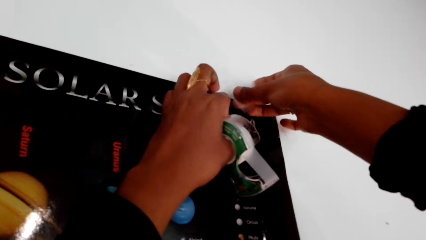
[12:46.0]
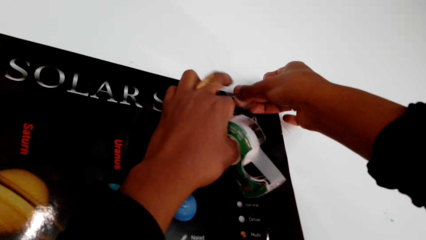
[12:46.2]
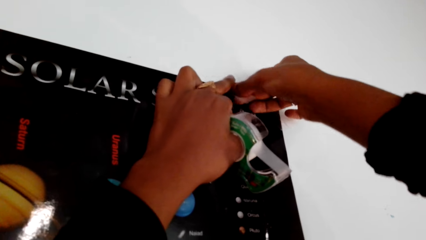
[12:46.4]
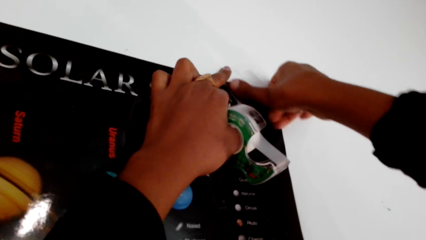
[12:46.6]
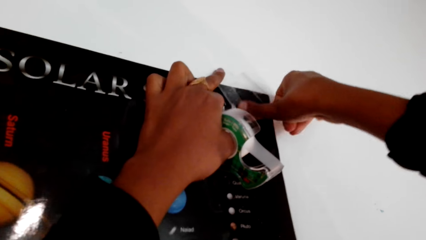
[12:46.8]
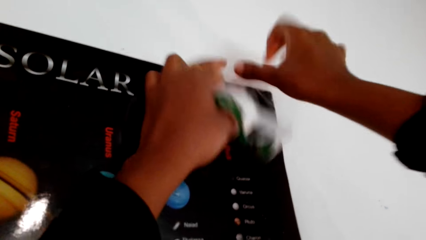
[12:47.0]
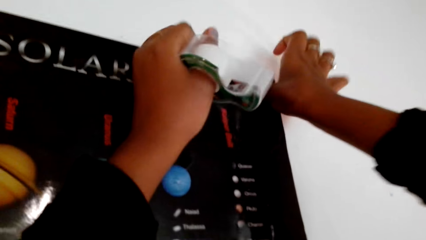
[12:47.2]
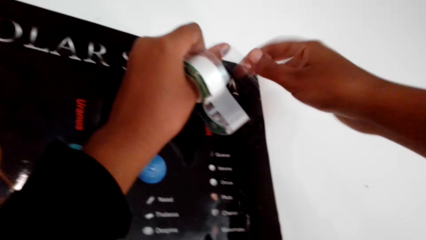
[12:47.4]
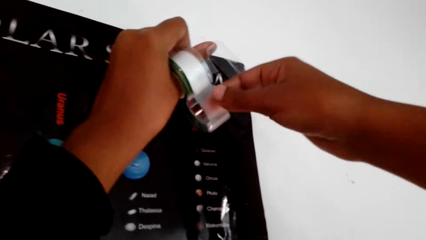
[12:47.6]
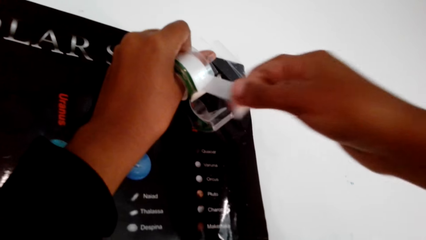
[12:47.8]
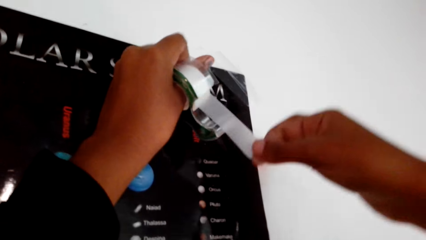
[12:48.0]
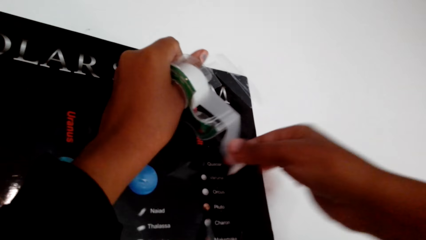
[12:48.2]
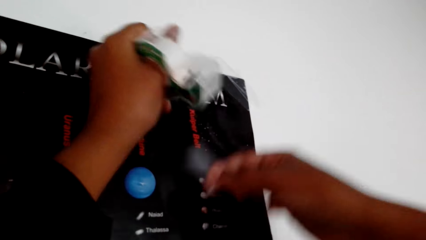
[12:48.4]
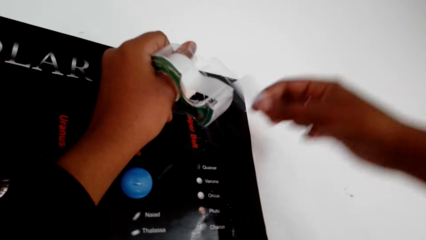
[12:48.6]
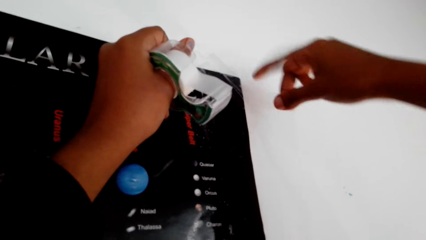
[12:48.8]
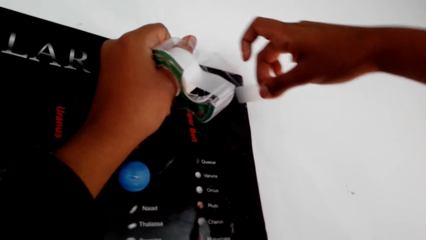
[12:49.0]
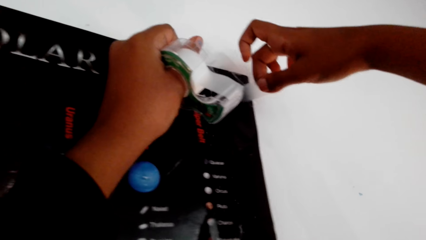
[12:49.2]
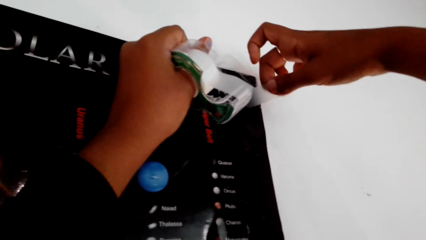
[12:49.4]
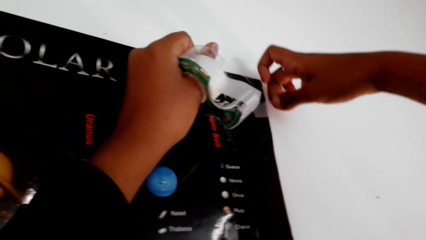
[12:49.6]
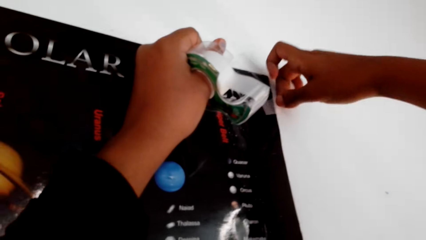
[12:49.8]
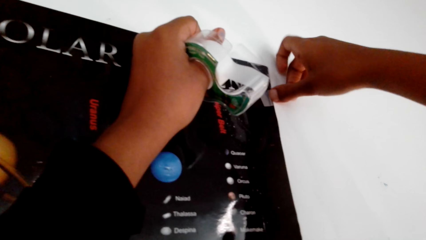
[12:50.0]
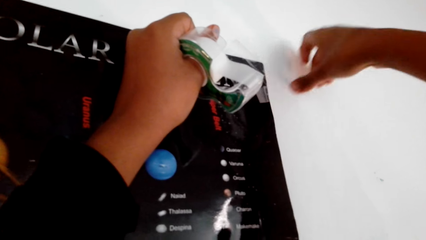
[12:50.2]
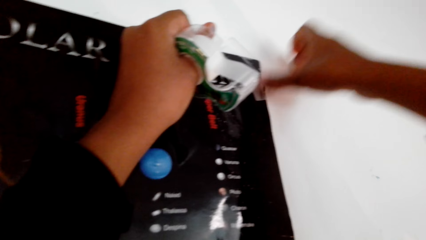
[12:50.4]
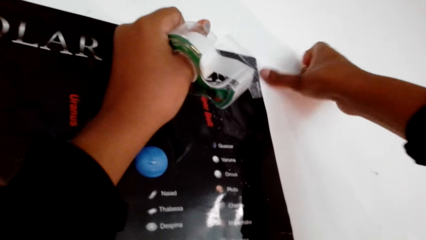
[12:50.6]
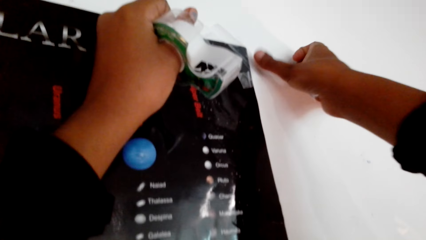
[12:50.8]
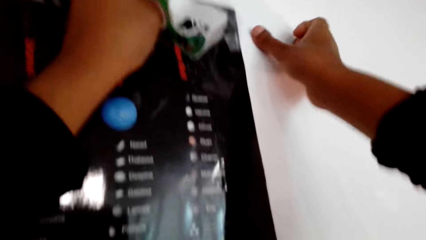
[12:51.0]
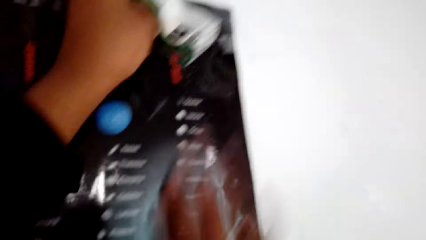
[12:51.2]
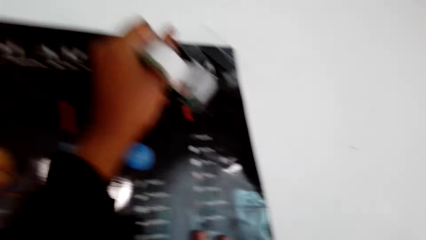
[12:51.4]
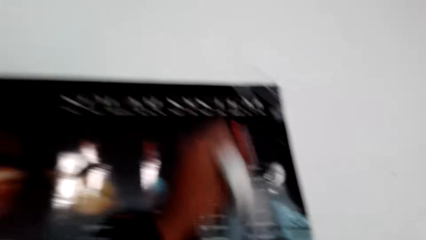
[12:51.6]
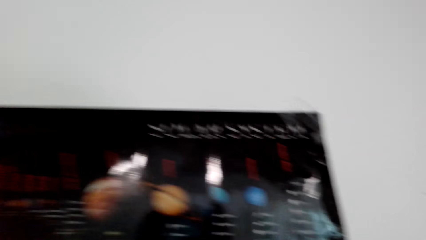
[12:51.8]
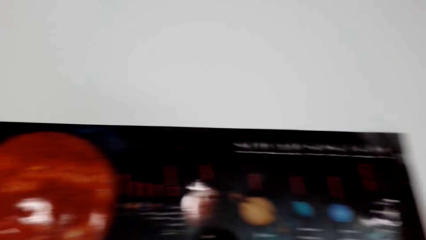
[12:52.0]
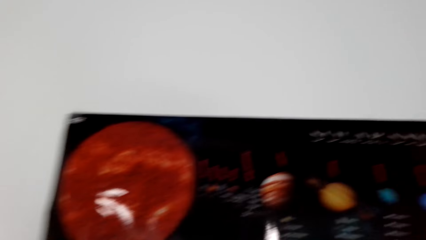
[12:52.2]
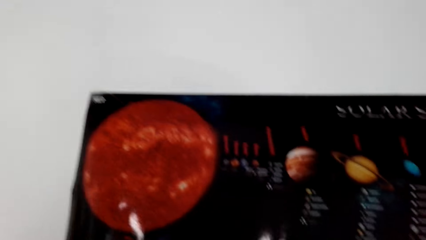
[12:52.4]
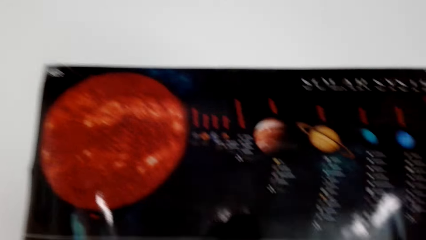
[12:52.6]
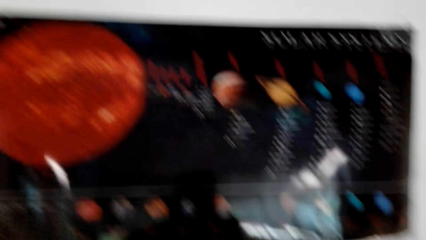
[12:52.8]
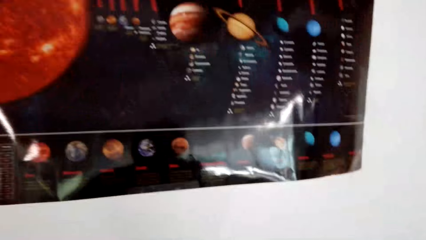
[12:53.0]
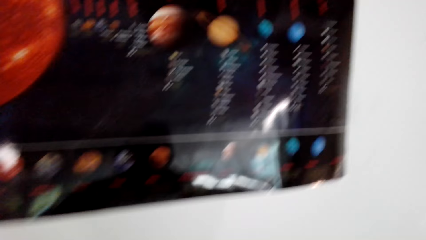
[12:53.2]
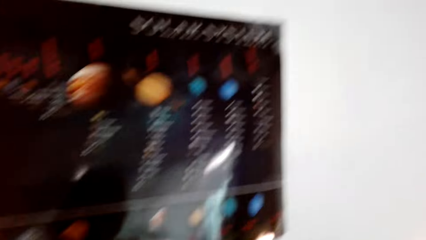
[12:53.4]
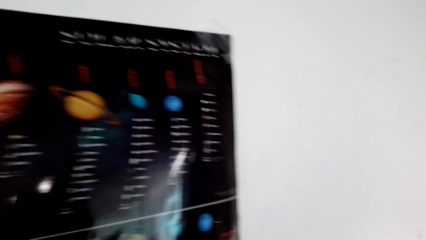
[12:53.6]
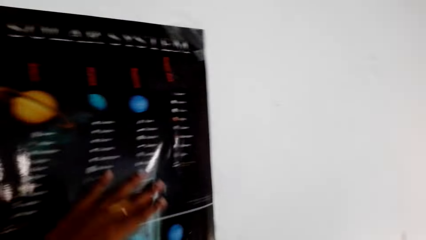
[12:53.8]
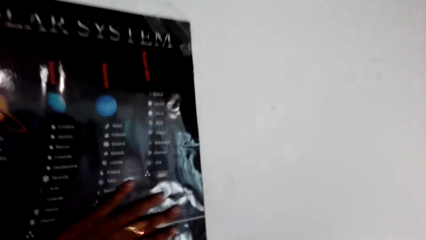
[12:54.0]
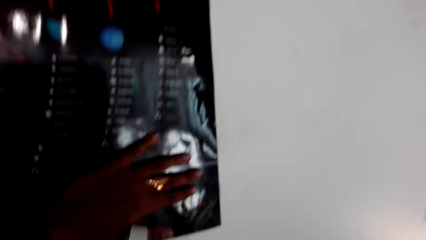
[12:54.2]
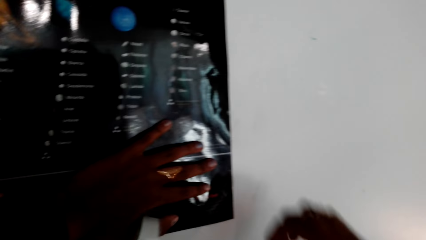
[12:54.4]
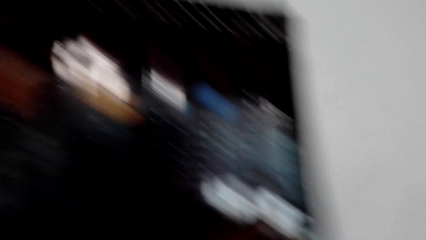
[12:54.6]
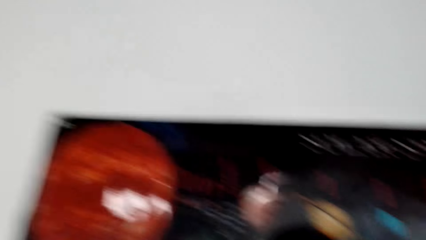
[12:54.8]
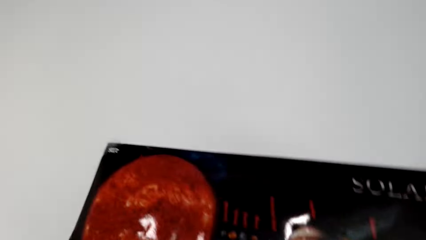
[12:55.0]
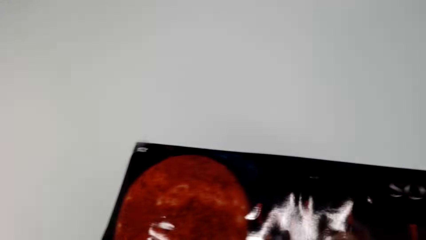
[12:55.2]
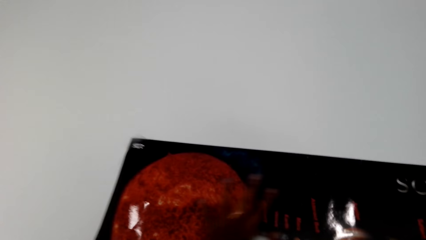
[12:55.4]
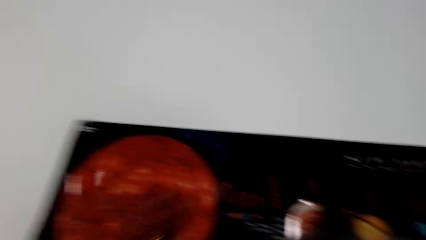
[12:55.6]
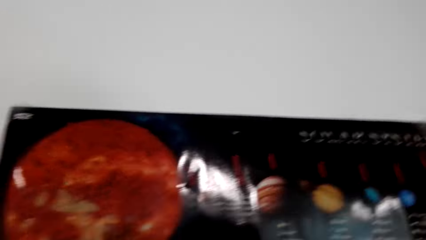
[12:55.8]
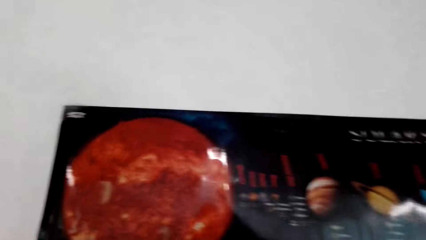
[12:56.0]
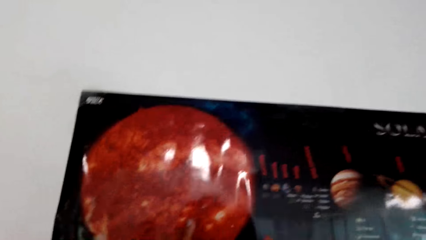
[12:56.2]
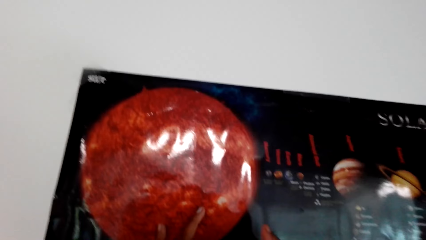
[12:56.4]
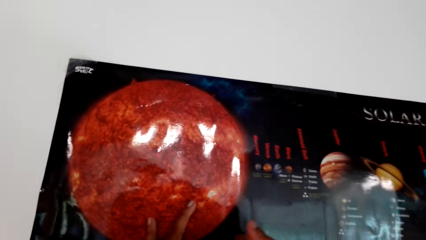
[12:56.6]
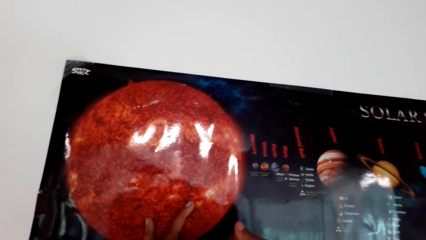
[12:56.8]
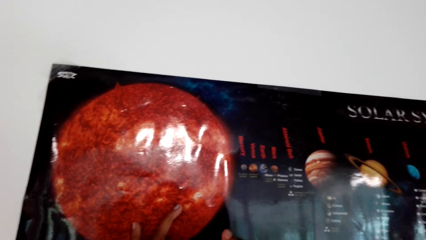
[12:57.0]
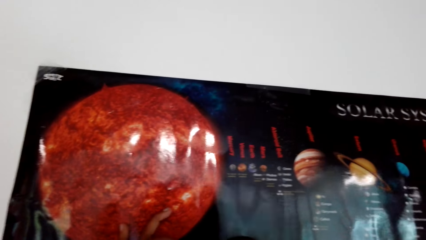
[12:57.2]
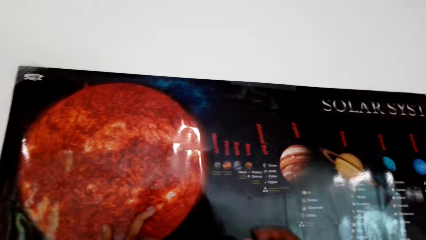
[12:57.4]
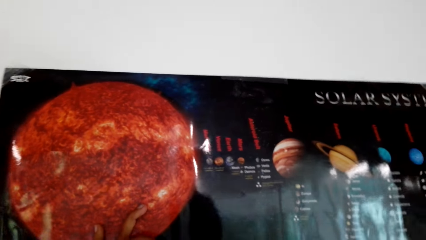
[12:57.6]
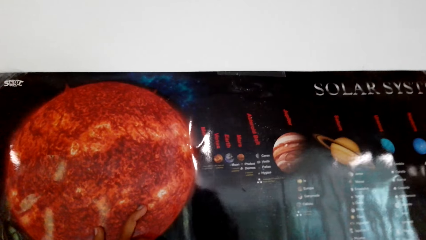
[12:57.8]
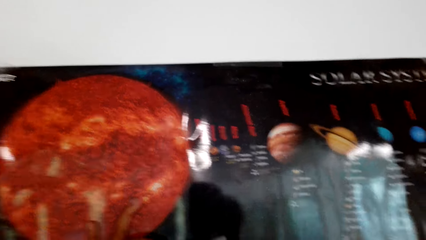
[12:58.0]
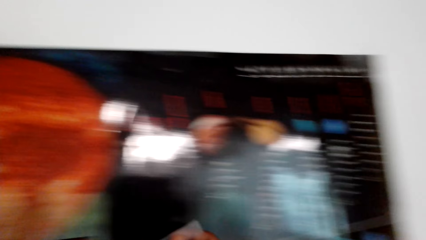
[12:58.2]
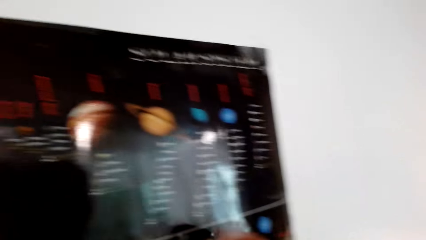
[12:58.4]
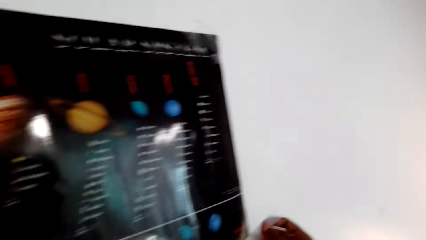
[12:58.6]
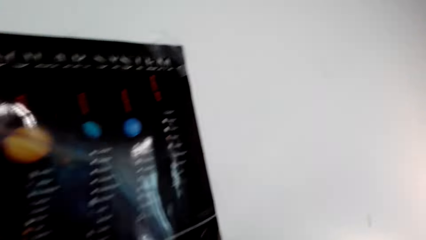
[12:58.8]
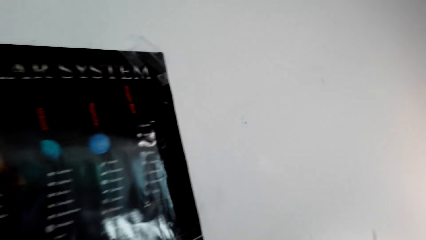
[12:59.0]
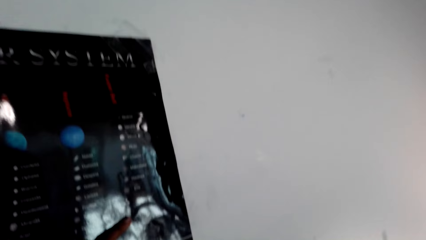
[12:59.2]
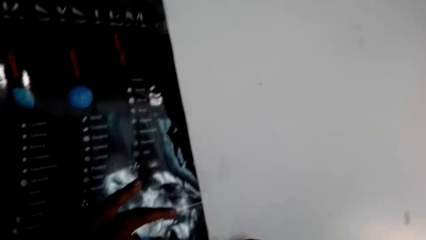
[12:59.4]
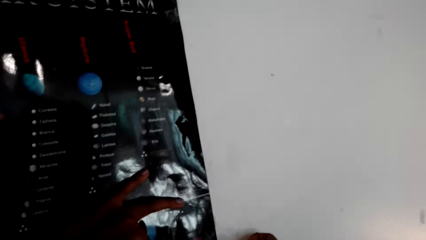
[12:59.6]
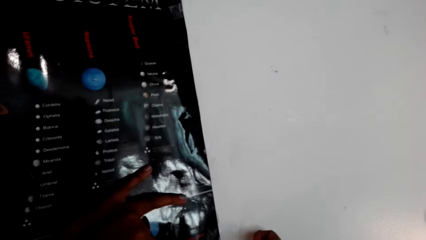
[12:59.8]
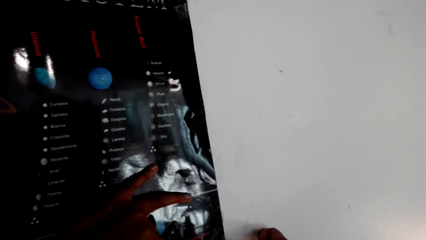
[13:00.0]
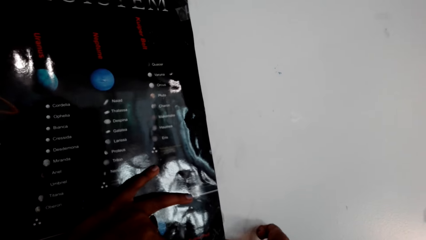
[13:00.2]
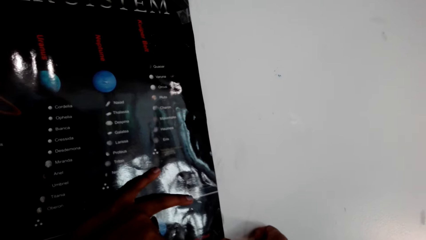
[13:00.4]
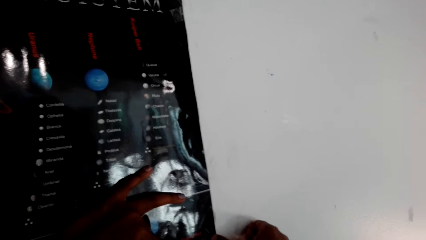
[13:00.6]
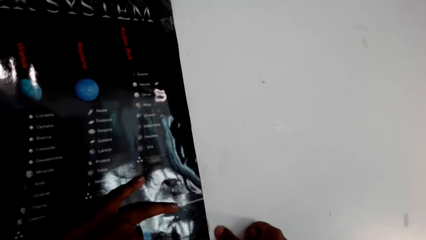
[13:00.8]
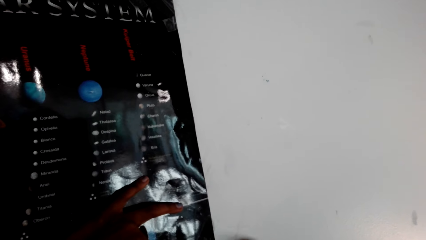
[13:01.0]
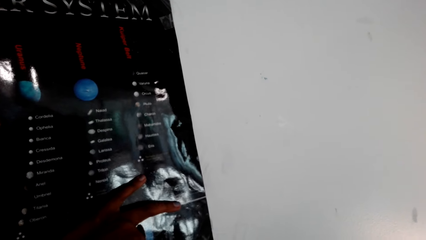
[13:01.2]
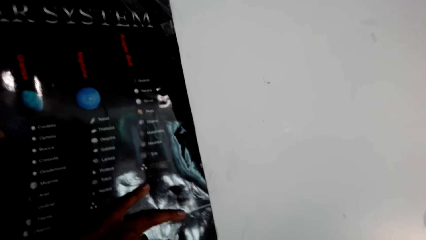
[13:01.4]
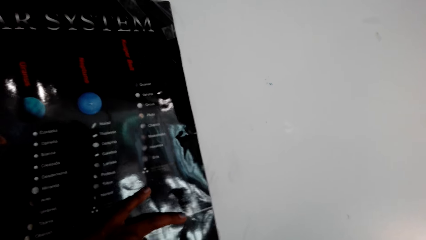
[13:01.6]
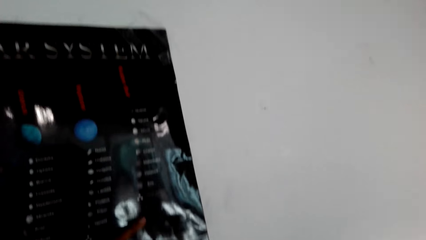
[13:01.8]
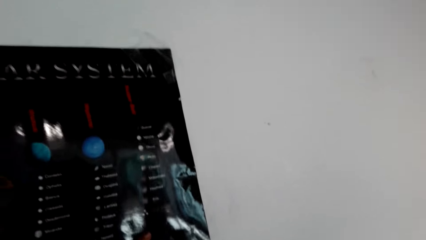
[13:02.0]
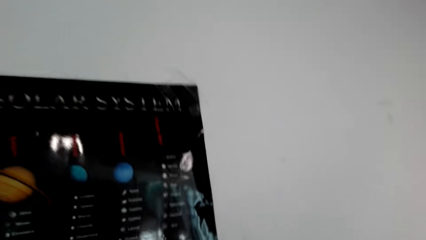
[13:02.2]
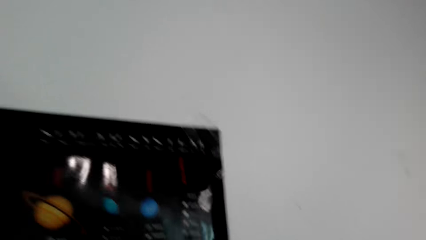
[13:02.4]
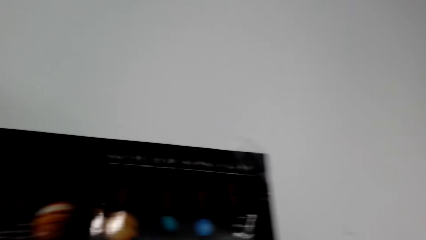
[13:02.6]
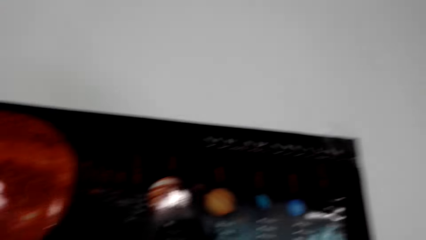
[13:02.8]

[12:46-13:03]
The camera wearer places the masking tape or cello tape on the poster on the wall. They pull the cello tape. They cut a piece of the masking tape. They place the masking tape on the poster on the wall. They look at the poster. They straighten the poster. They stick the poster with the cello tape.
